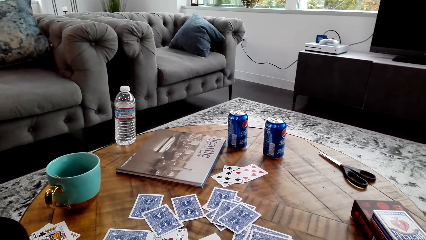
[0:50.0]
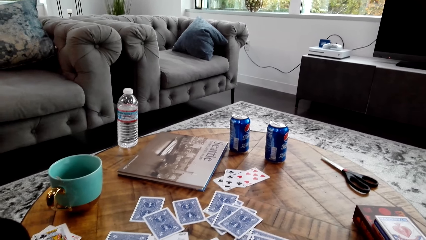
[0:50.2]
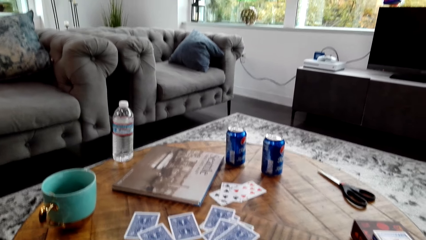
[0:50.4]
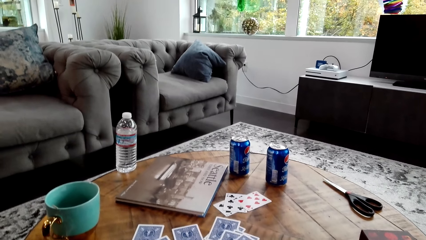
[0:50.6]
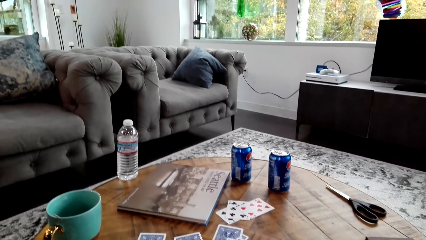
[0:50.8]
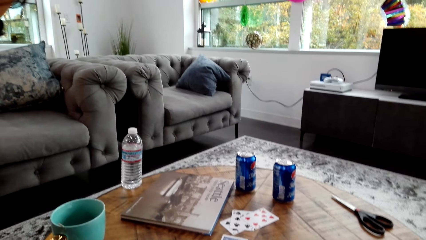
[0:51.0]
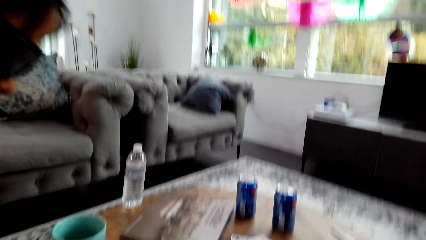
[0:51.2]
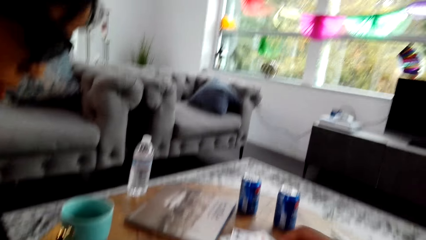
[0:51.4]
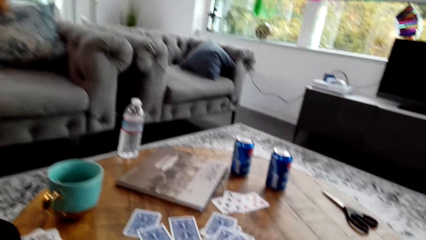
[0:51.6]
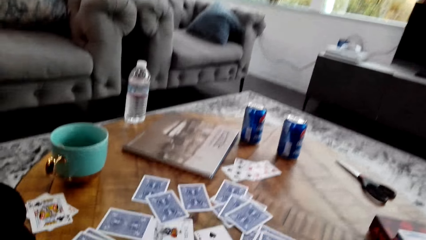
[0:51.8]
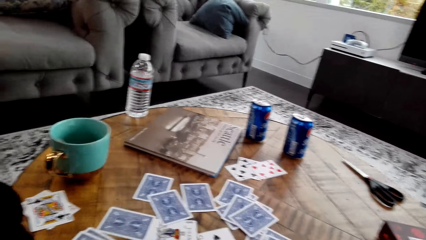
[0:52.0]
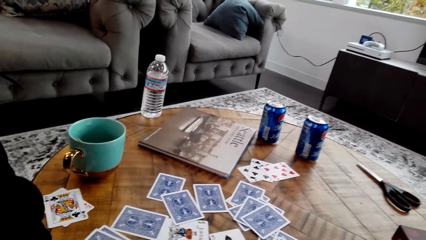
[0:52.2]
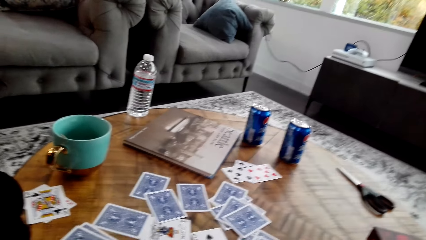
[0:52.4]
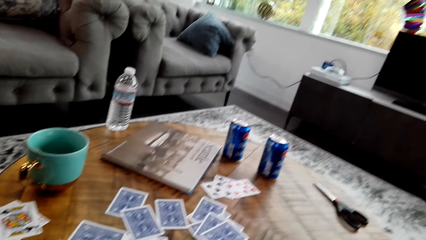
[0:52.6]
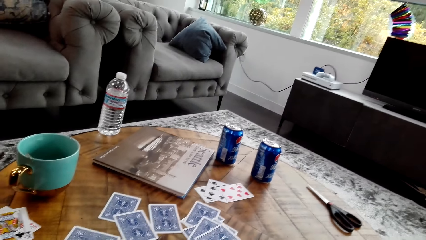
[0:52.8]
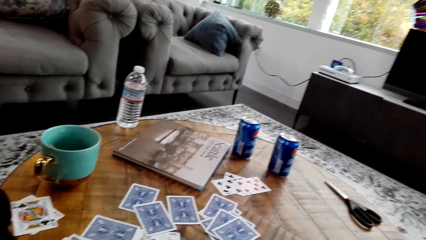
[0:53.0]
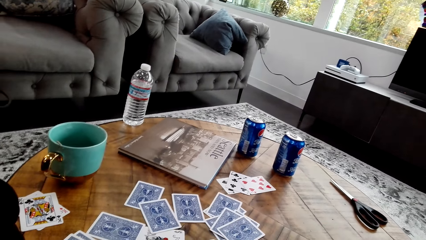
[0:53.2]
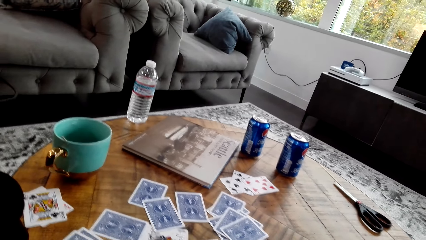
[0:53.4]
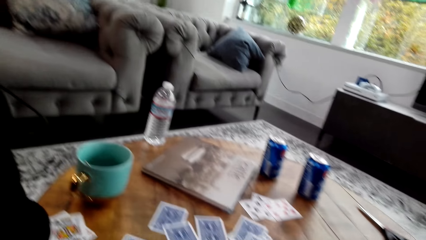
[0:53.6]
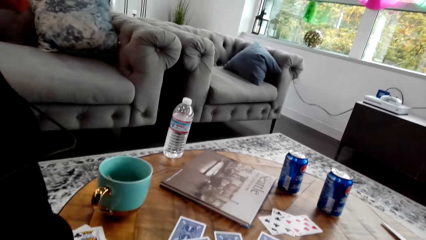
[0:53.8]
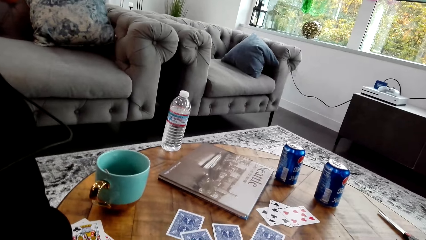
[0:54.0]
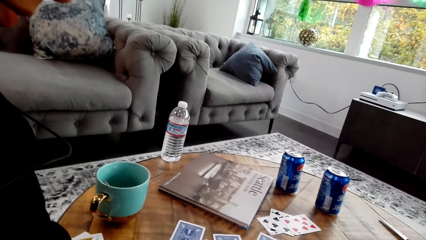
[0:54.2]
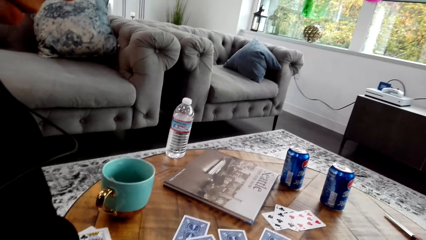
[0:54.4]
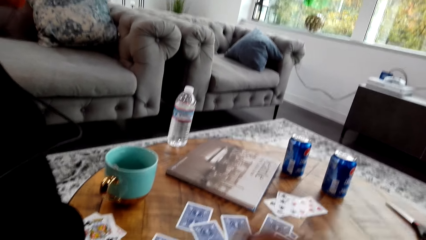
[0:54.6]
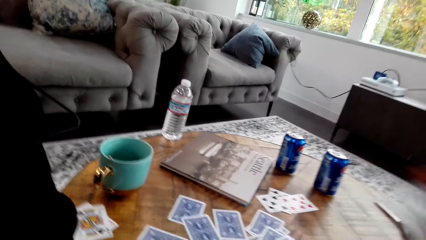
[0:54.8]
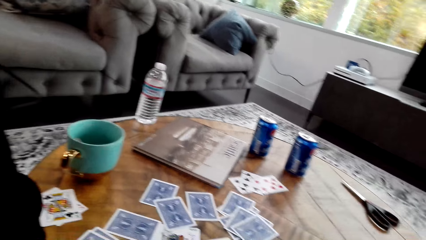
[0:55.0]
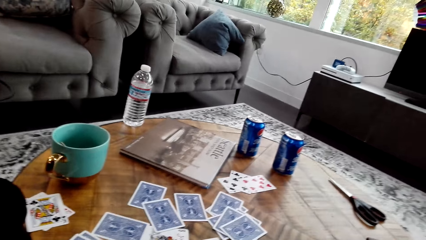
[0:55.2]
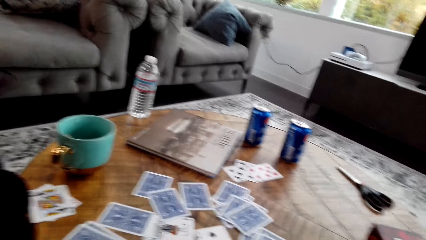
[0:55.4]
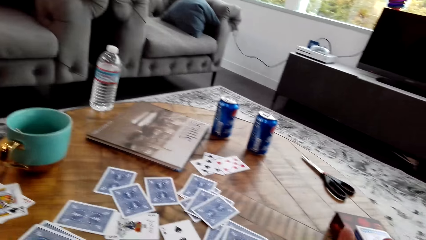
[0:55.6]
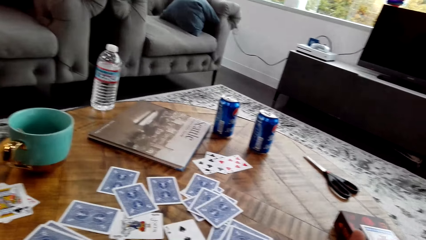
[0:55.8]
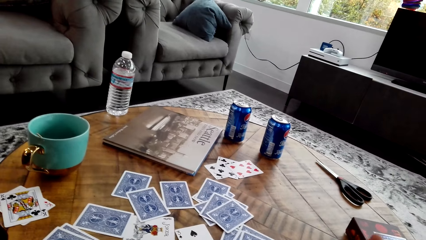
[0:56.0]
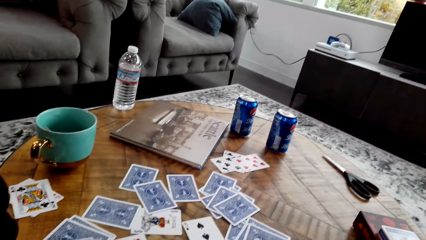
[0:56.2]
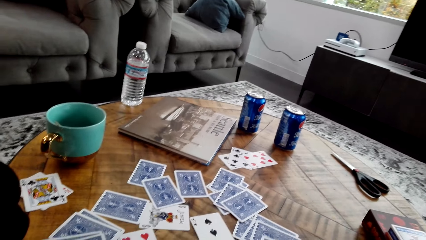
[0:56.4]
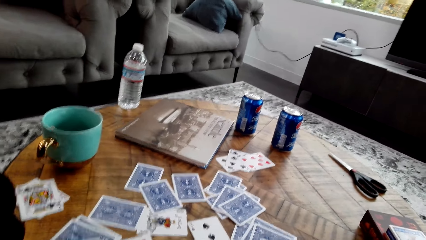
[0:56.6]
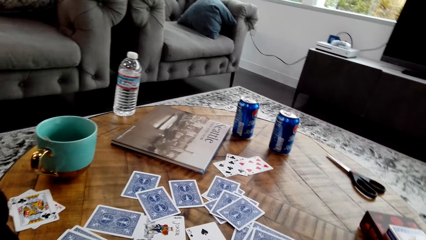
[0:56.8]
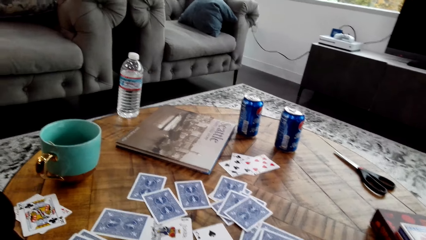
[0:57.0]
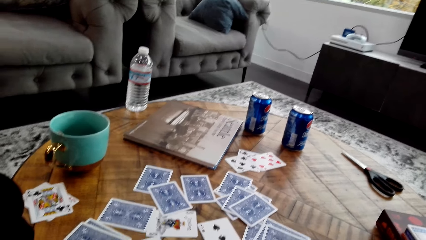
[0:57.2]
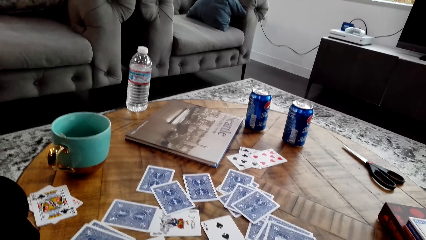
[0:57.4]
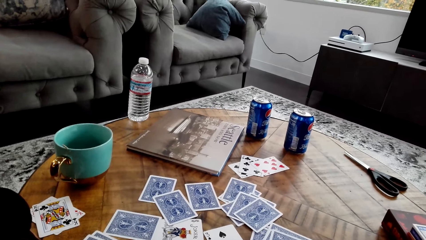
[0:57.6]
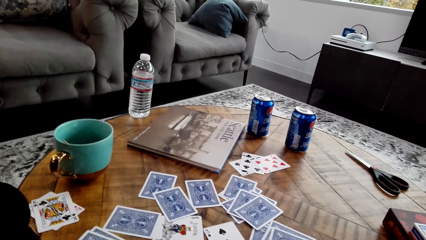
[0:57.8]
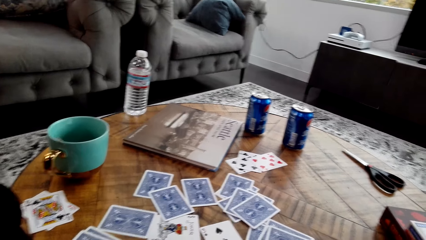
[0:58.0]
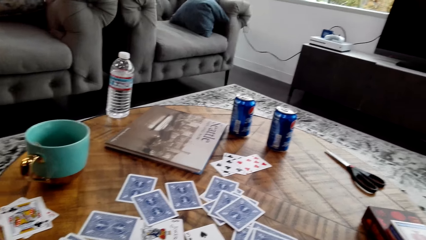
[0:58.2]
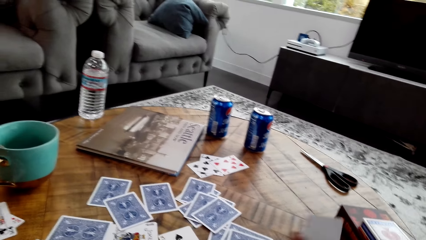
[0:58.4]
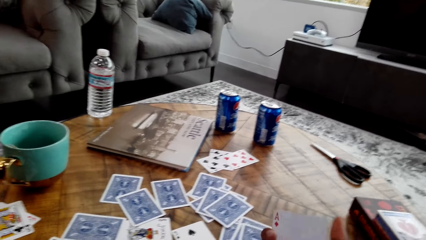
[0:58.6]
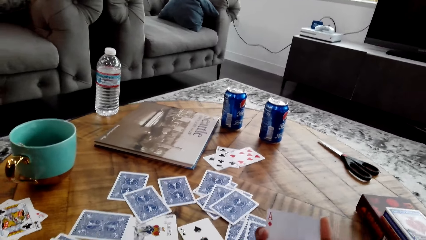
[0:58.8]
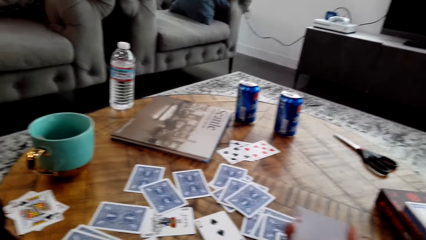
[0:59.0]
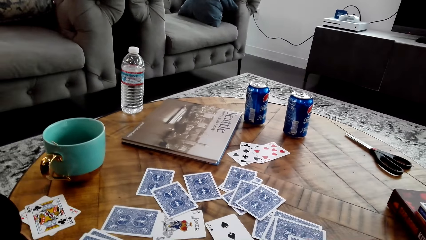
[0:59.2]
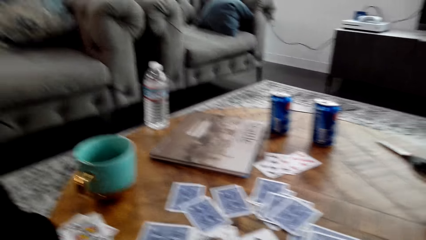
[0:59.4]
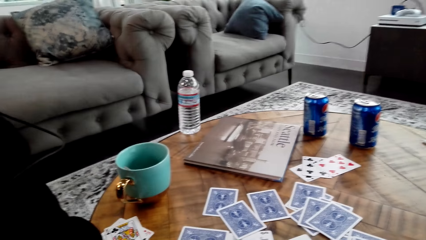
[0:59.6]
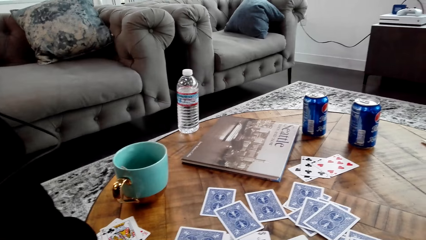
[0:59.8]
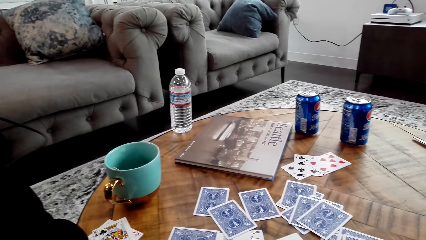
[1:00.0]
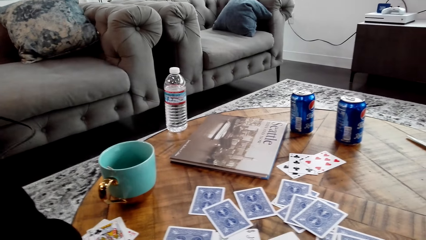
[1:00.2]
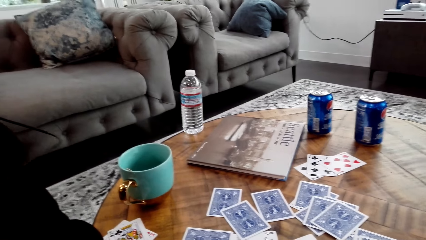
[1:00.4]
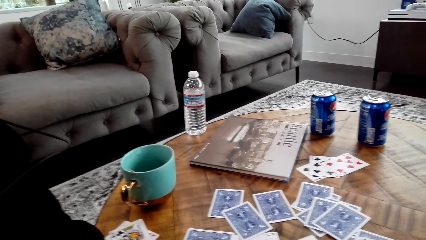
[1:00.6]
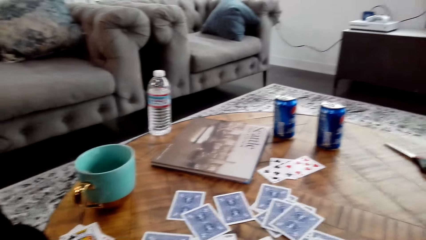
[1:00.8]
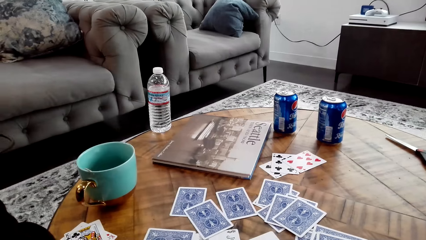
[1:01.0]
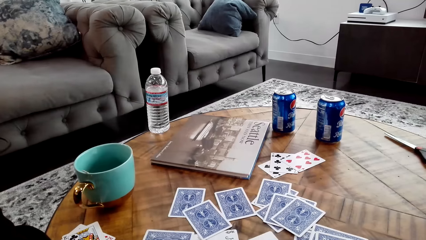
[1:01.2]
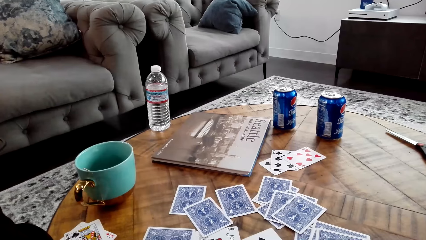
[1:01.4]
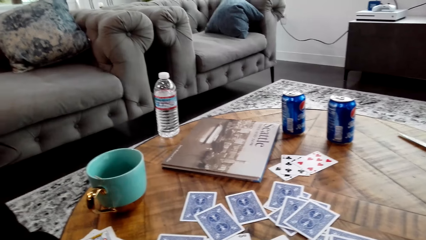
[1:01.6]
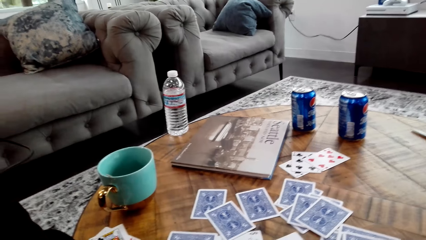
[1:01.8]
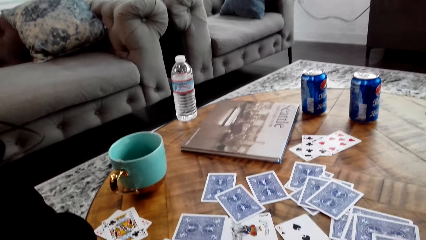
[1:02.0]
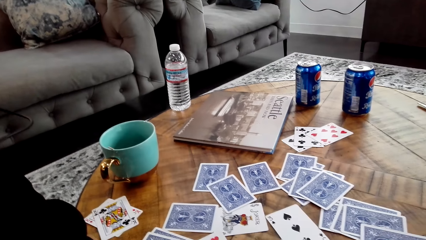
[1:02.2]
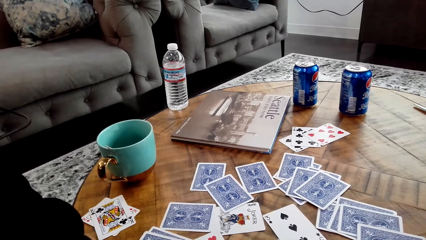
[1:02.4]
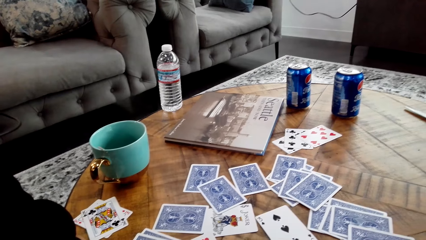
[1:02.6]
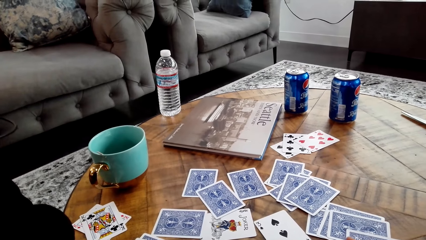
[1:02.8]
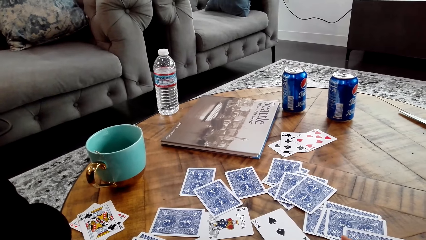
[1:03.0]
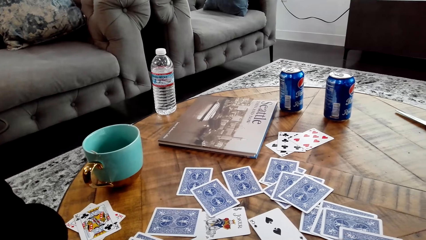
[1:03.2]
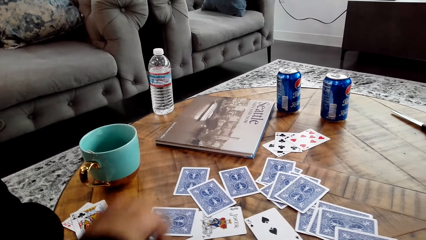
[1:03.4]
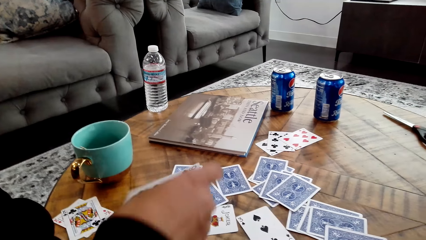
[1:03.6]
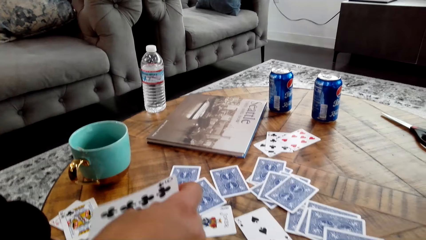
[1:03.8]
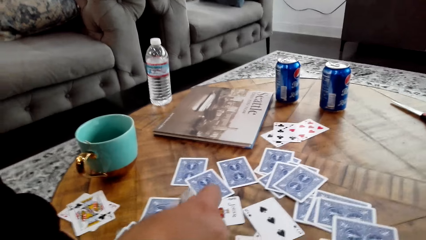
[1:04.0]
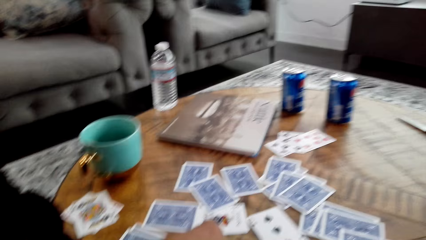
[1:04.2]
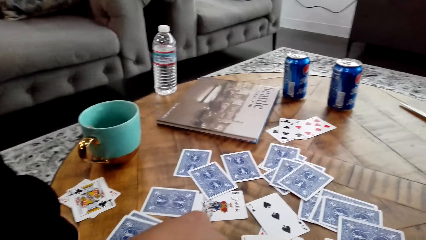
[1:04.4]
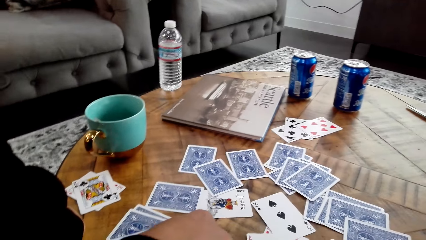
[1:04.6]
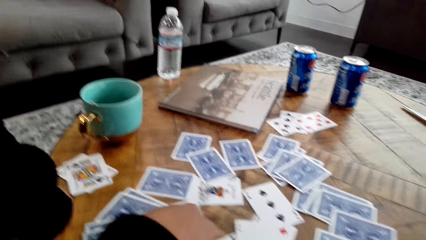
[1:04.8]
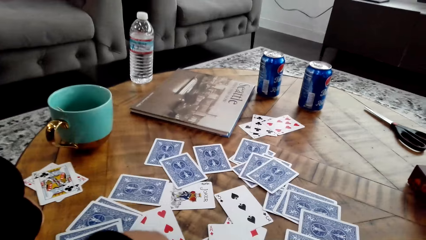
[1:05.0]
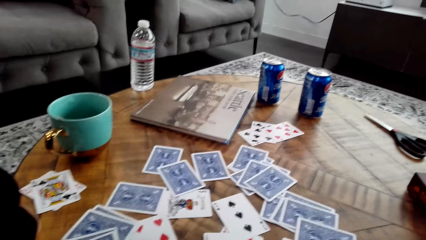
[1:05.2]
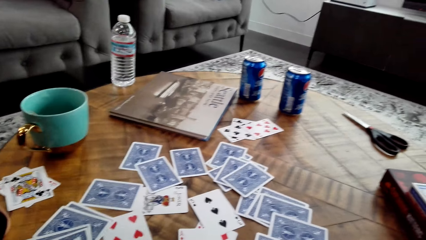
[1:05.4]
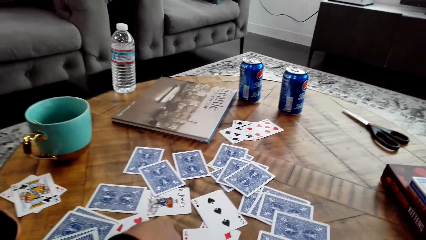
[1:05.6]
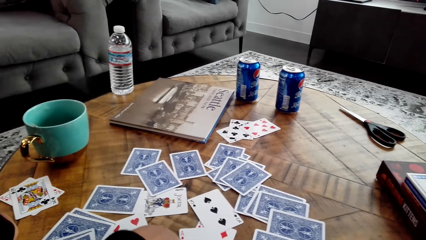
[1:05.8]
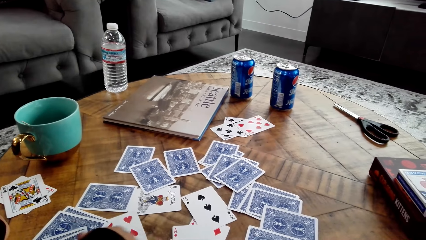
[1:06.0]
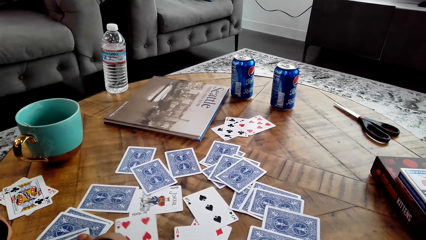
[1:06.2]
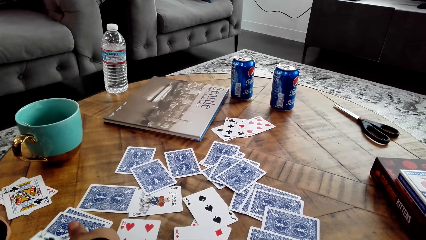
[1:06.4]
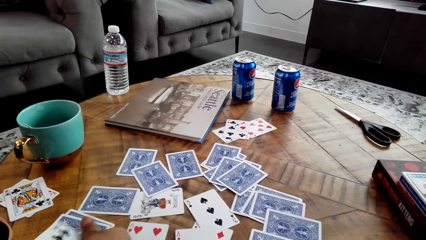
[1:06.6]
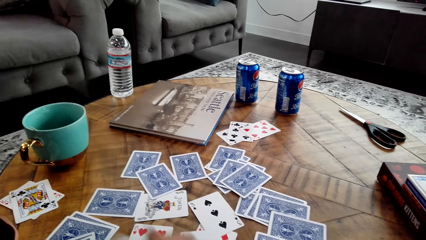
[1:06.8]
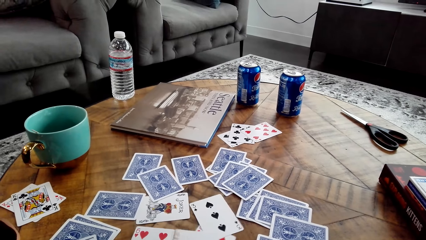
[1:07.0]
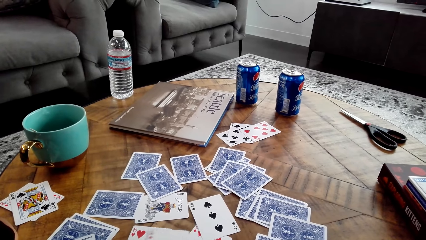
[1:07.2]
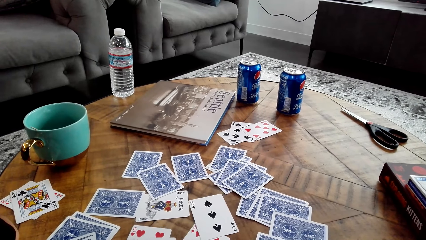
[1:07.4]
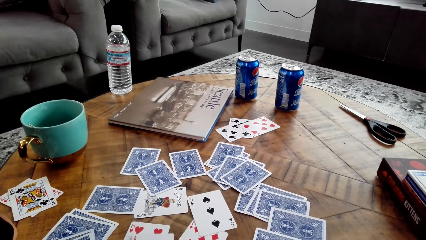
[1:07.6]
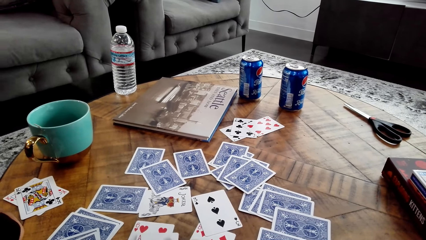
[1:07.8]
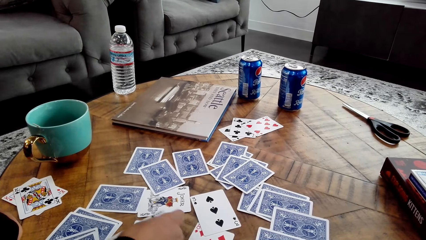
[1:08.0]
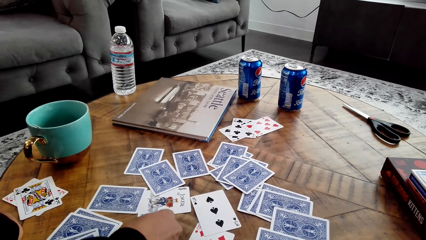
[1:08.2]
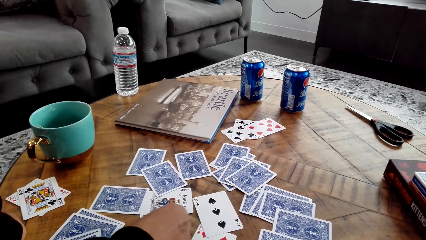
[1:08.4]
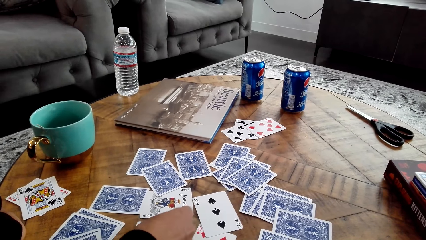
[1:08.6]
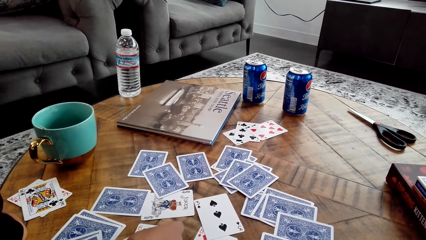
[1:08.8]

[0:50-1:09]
The camera wearer looks at the table. They pick up a card from the table, move a hand and hold the card. A woman holds a card, moves the cards on the table and puts down a card.
